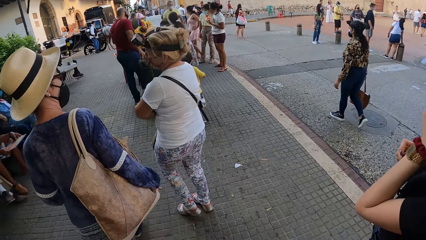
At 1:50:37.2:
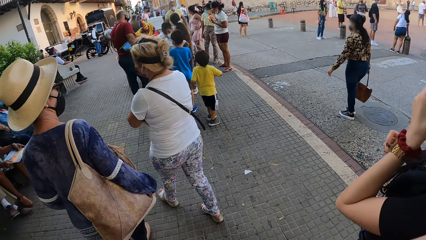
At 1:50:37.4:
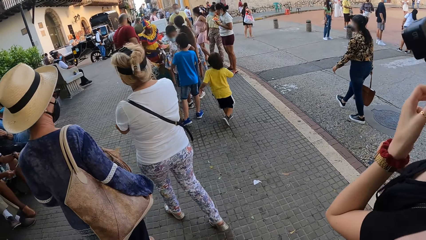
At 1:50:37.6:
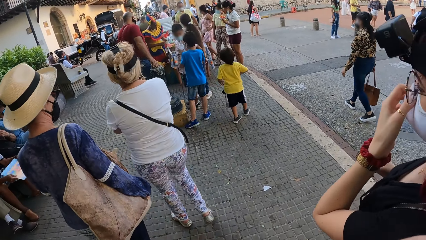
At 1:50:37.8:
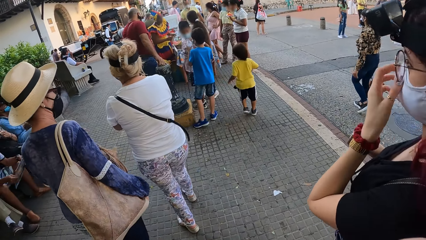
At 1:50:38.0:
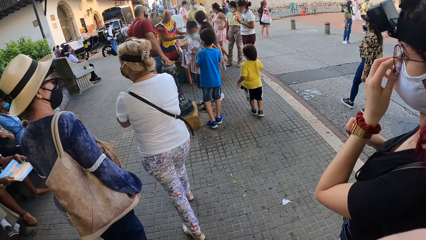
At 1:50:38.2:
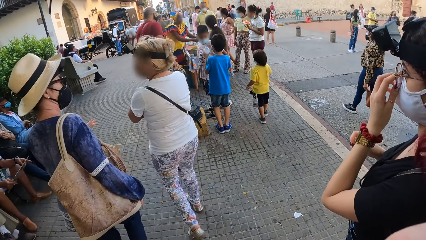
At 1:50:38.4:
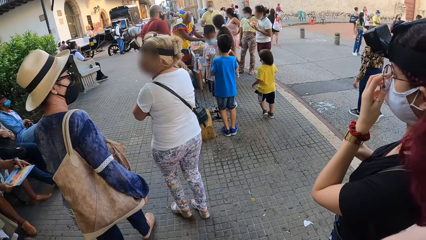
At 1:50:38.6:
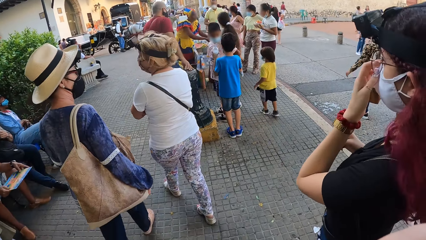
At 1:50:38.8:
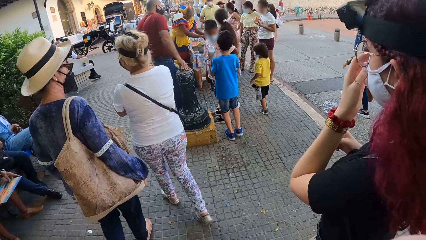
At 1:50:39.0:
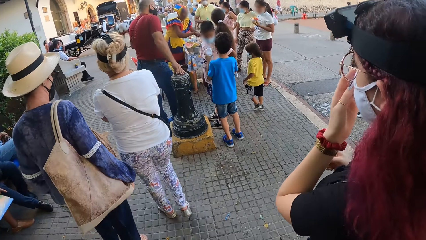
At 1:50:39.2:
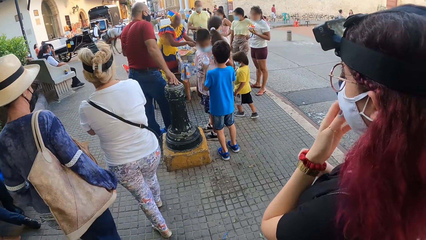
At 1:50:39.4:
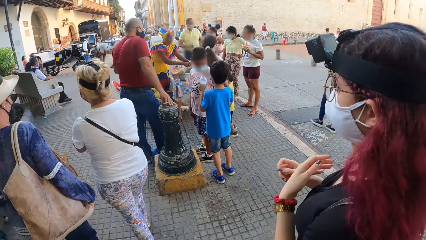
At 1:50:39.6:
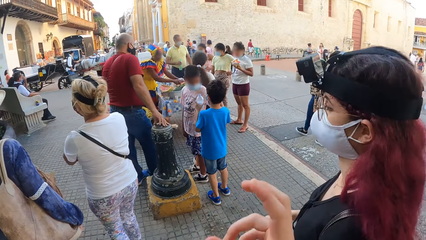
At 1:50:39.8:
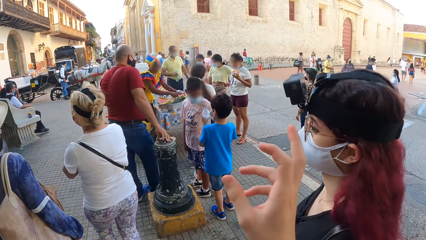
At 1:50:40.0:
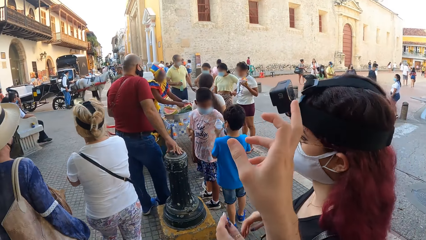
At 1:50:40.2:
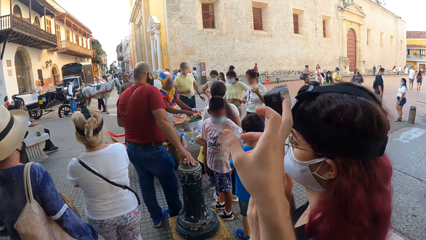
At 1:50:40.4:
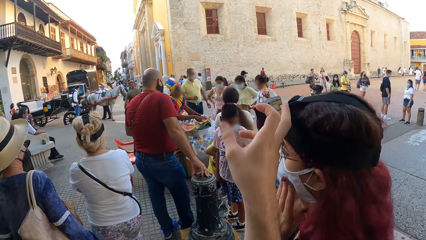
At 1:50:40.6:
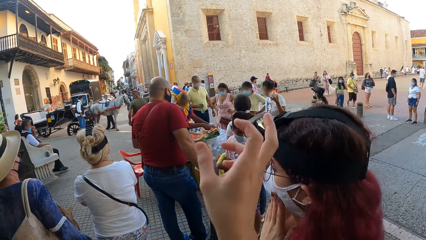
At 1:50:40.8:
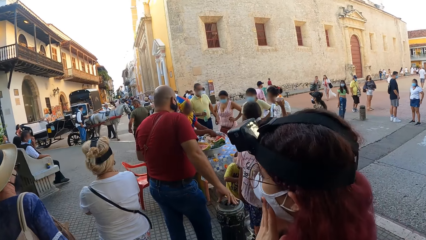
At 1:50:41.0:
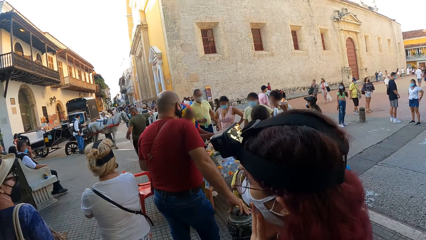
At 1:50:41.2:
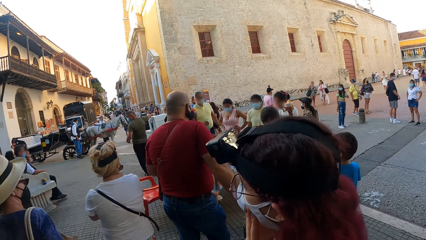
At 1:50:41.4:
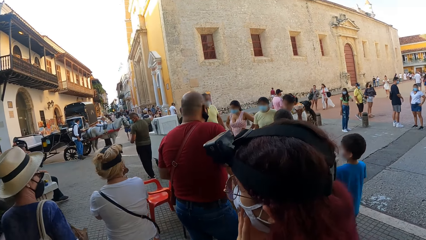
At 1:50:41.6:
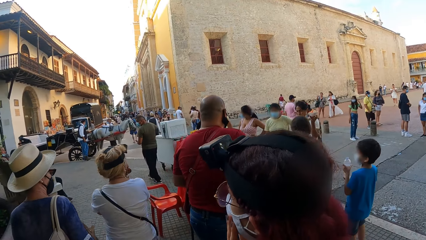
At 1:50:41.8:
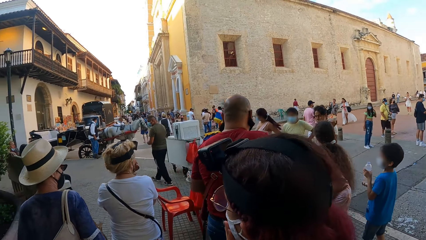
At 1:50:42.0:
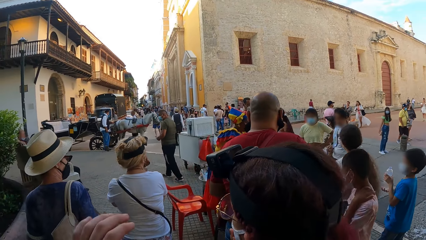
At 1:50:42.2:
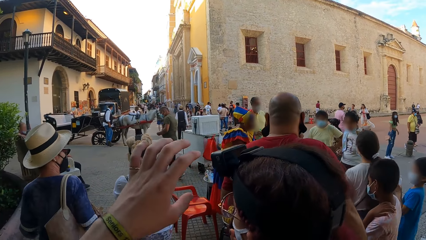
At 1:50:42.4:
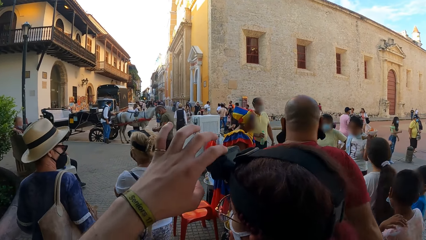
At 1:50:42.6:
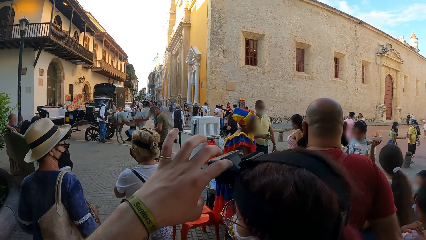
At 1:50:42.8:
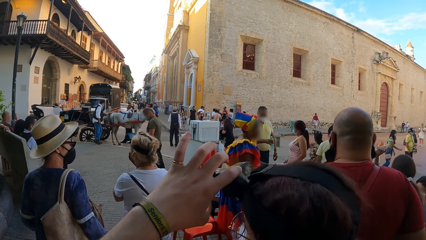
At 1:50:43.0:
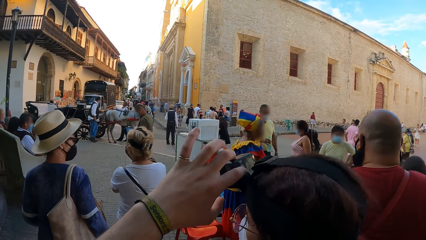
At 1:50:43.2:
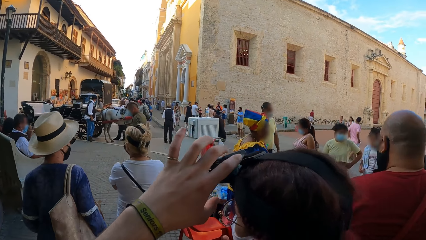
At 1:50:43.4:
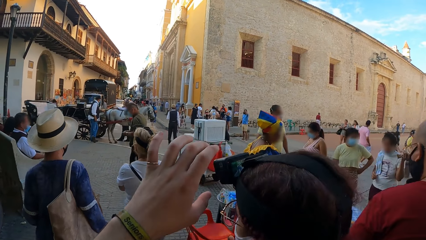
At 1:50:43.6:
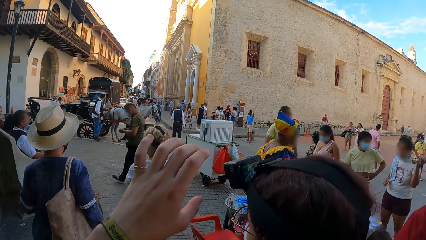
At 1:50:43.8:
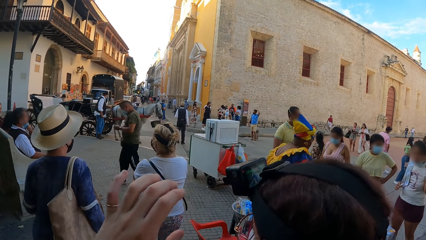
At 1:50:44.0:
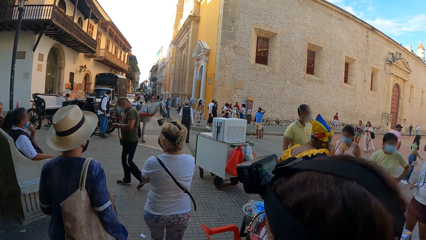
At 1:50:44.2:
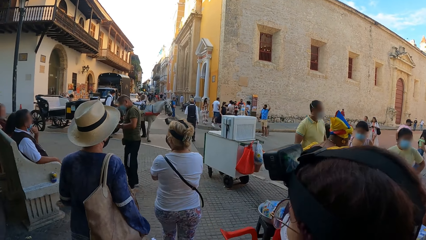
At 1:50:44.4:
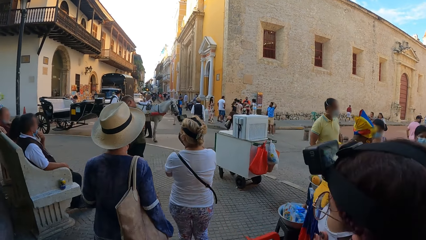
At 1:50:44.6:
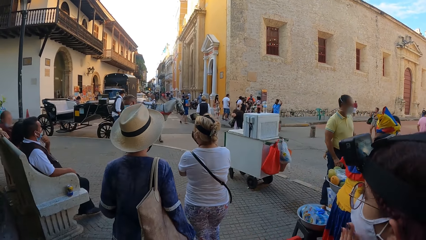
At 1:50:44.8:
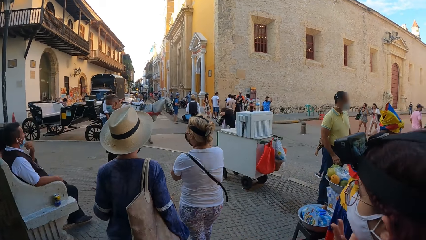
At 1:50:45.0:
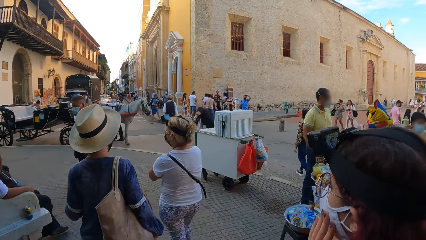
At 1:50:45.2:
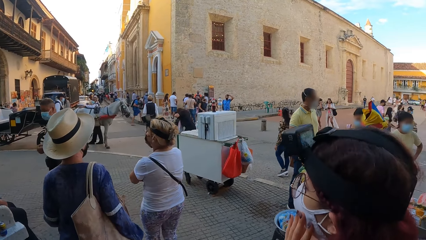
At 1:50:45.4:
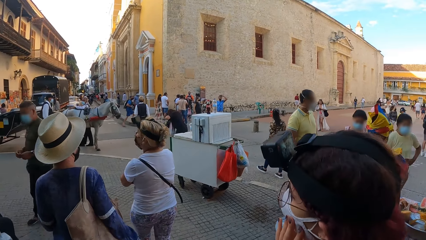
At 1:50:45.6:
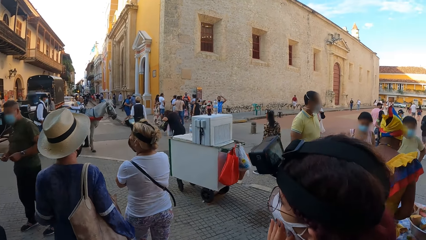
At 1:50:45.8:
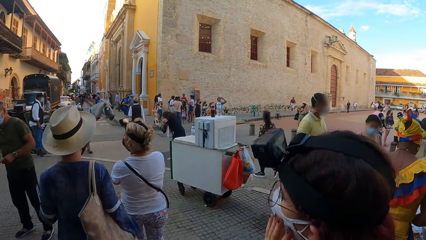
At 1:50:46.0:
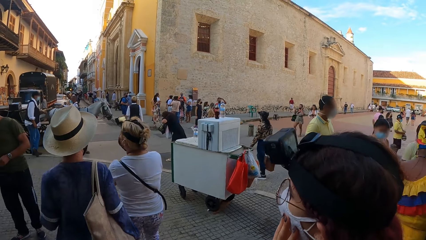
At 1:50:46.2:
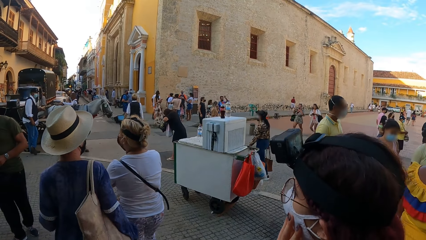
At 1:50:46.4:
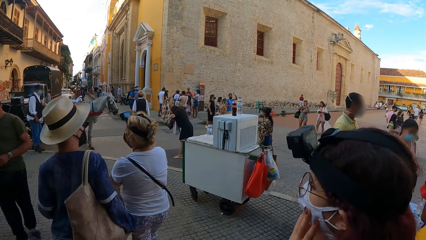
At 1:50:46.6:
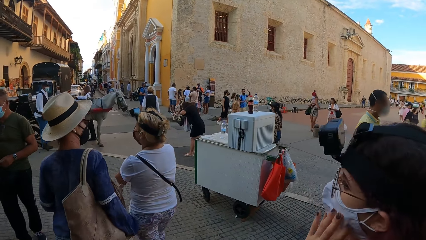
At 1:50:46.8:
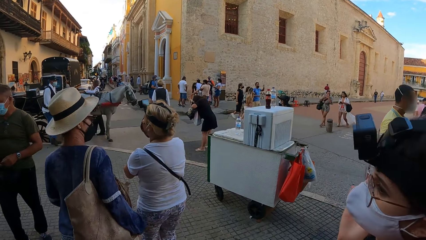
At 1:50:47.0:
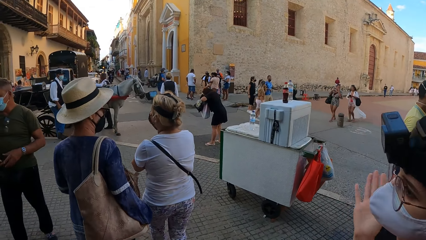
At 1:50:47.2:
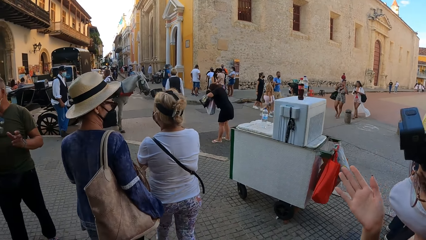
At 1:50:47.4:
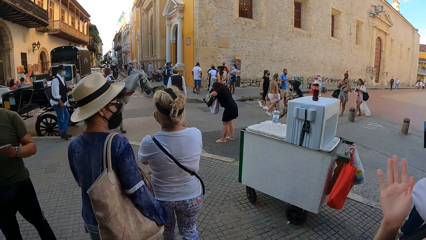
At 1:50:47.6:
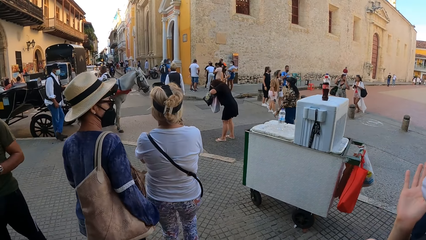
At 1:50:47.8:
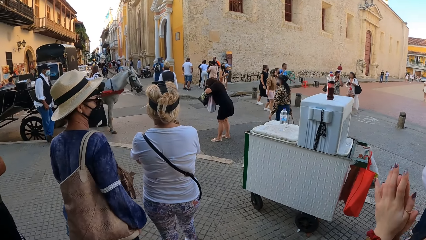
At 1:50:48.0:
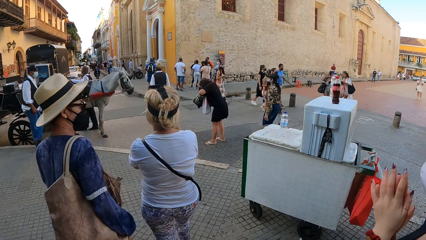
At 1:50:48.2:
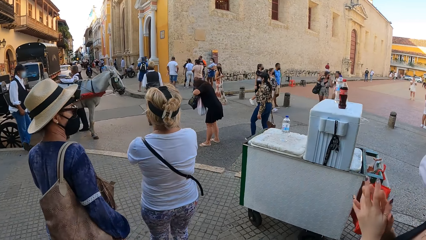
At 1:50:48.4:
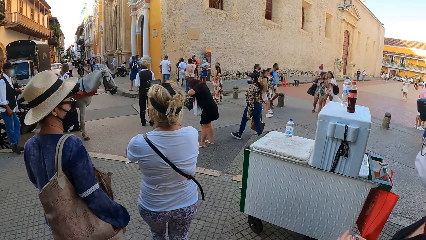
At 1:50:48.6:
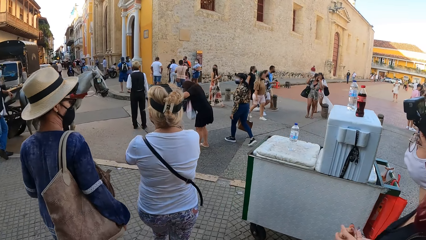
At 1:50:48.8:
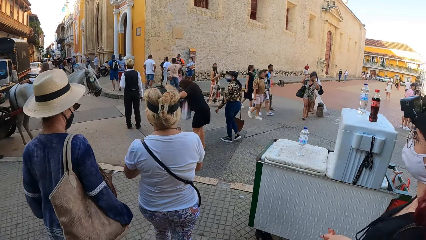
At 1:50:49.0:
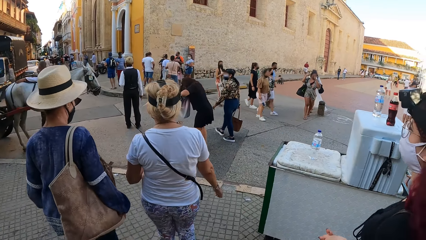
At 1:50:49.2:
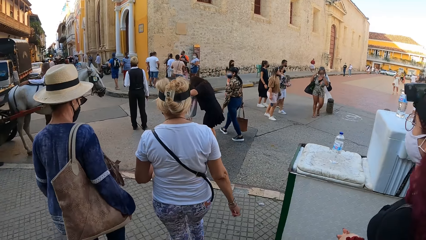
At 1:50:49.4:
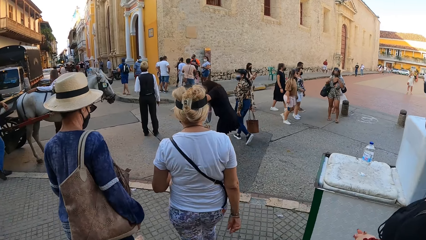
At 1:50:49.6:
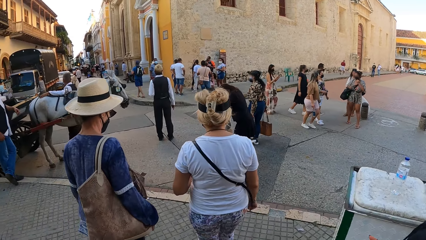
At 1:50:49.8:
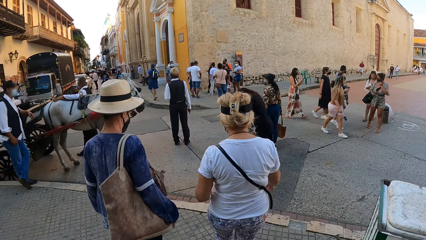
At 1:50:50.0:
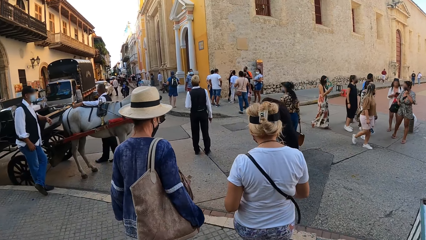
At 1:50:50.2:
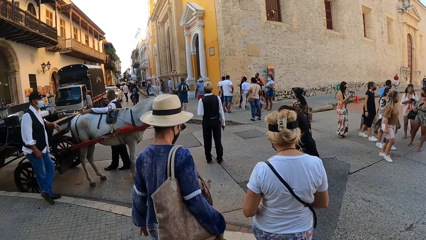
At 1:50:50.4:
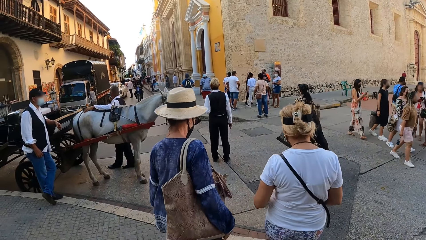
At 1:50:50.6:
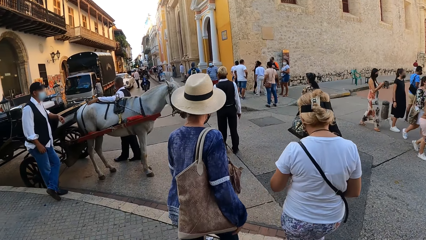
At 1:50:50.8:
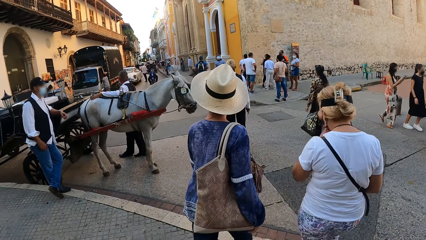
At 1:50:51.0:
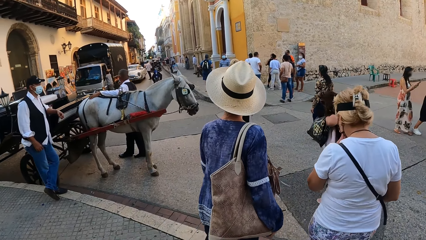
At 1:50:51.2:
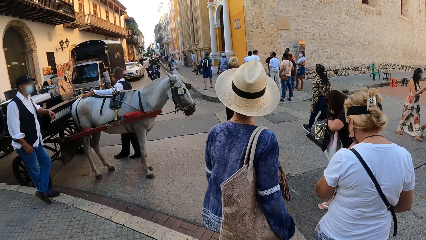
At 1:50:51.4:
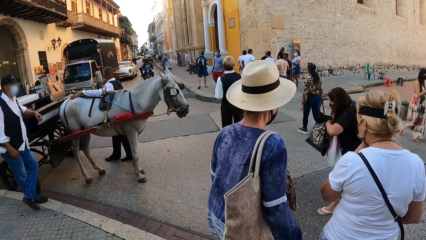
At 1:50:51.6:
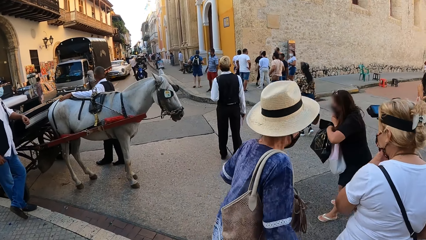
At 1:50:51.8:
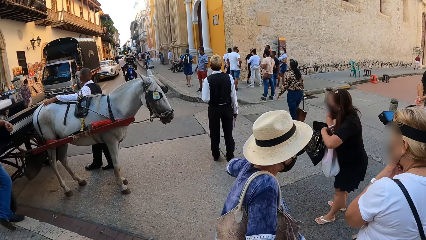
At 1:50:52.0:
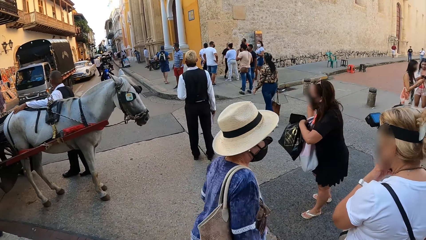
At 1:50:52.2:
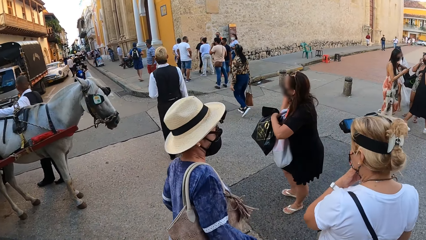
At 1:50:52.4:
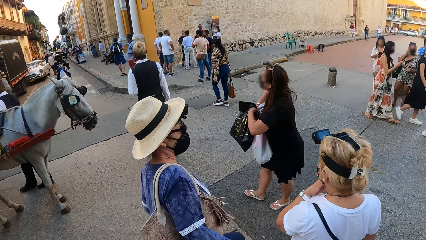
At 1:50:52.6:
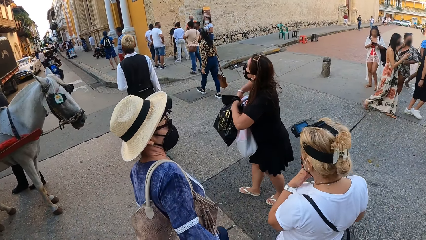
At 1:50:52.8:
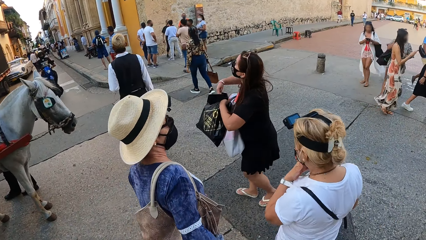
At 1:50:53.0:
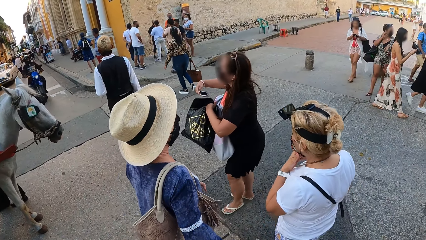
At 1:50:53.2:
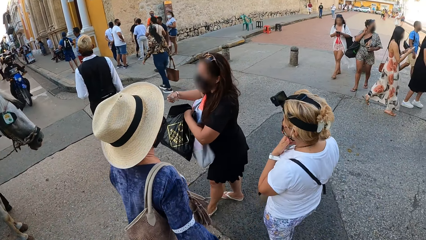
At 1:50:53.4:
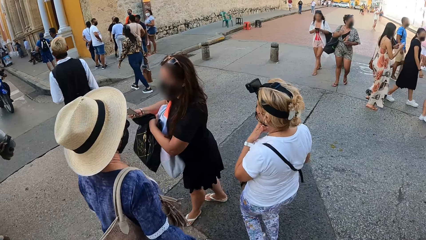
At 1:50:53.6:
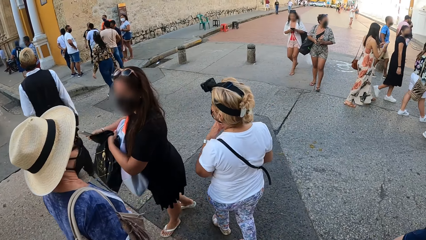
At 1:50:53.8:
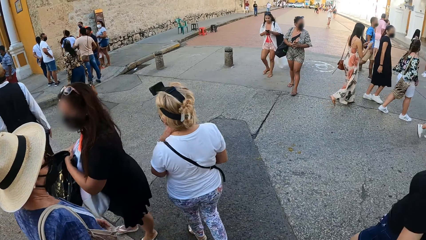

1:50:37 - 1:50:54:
The woman adjusts the face mask on her face with her left hand. The camera wearer touches a camera on the woman's head with her right hand. She adjusts the camera on the woman's head with her left hand. The woman touches the face mask on her face with her left hand. She claps her hands. Another woman adjusts the face mask on her face with her left hand.
